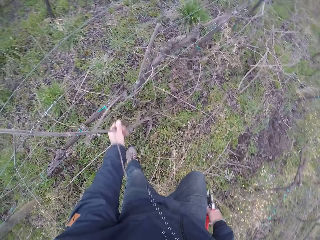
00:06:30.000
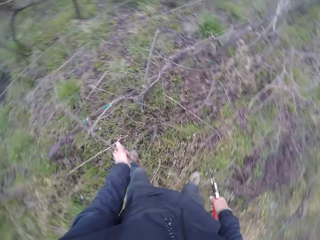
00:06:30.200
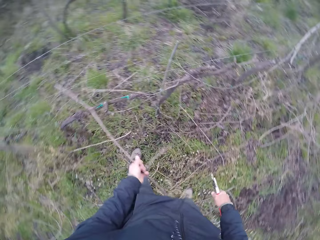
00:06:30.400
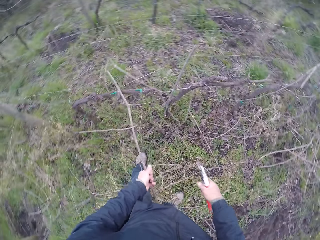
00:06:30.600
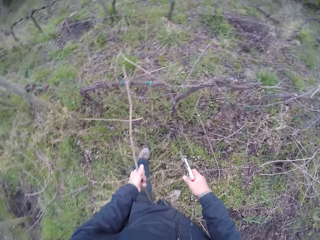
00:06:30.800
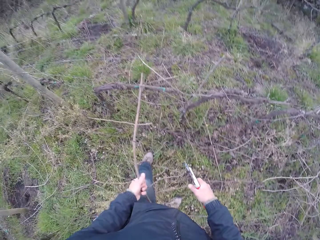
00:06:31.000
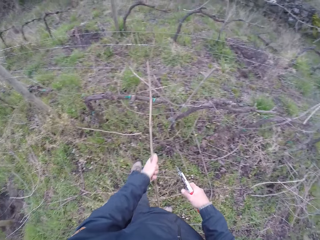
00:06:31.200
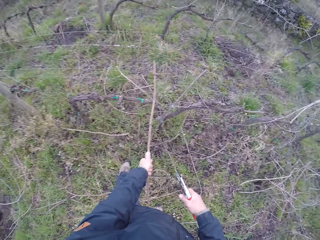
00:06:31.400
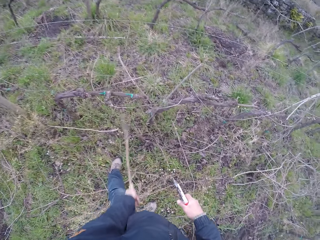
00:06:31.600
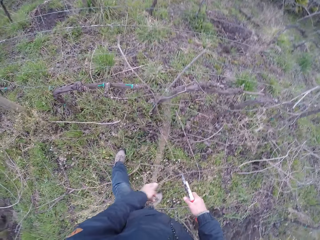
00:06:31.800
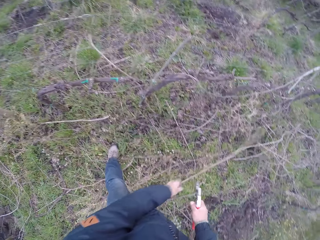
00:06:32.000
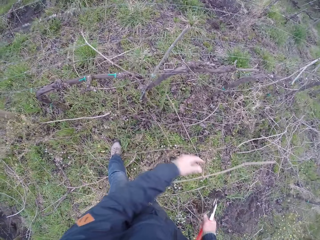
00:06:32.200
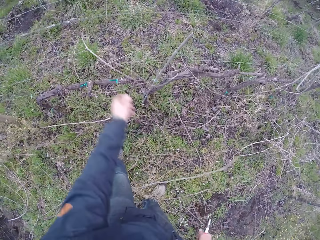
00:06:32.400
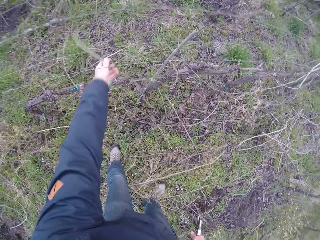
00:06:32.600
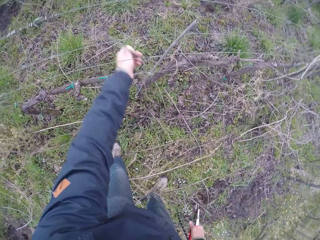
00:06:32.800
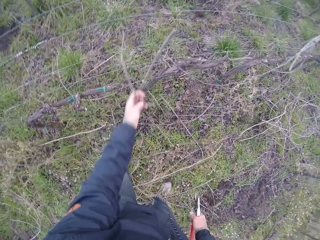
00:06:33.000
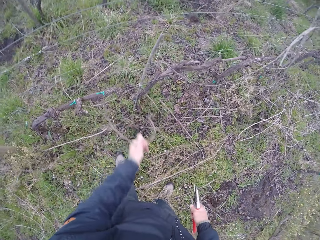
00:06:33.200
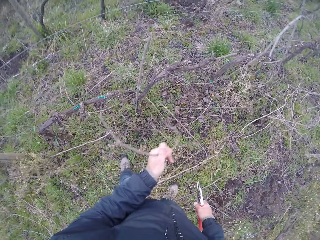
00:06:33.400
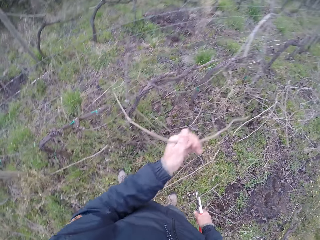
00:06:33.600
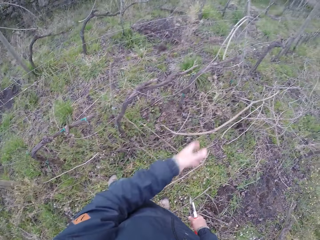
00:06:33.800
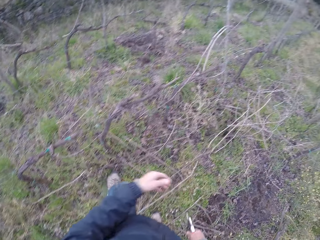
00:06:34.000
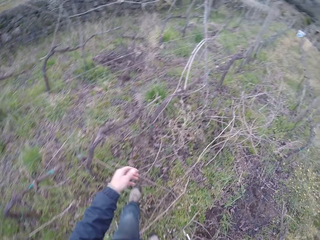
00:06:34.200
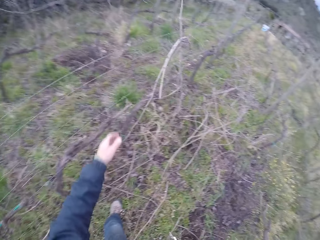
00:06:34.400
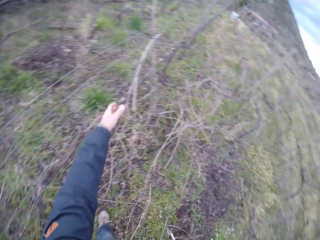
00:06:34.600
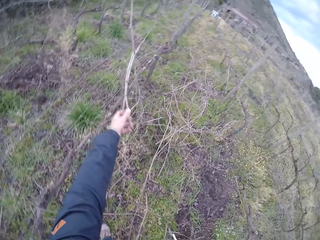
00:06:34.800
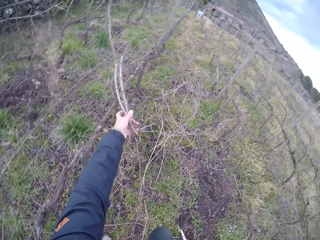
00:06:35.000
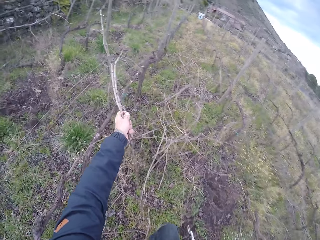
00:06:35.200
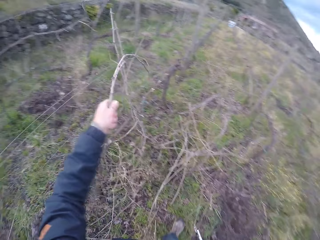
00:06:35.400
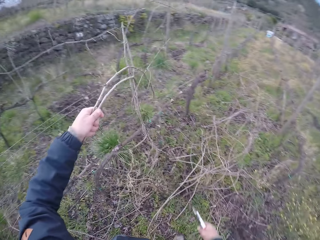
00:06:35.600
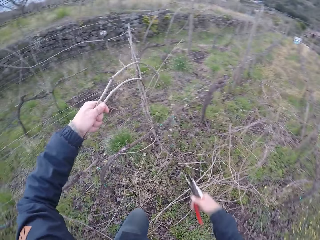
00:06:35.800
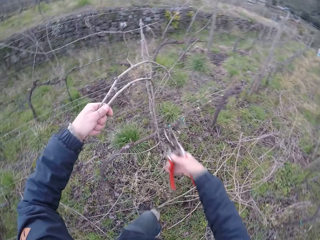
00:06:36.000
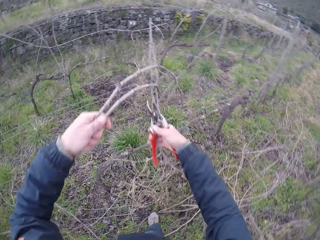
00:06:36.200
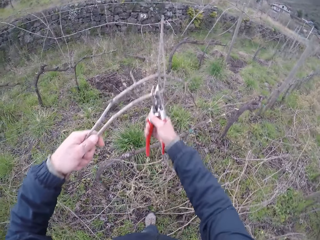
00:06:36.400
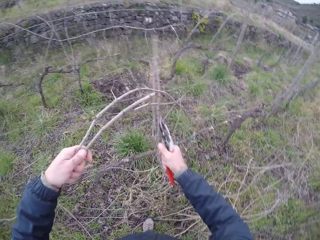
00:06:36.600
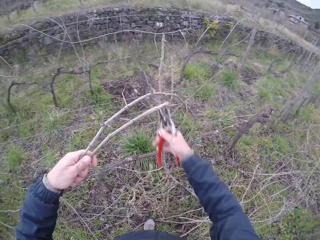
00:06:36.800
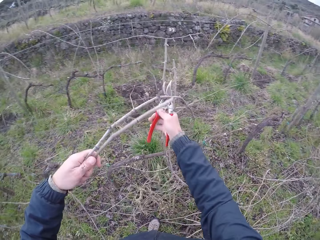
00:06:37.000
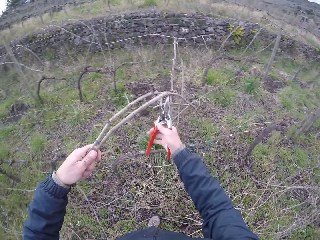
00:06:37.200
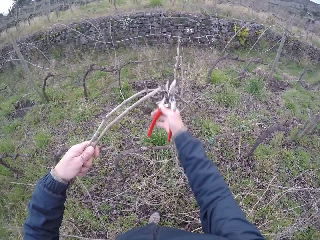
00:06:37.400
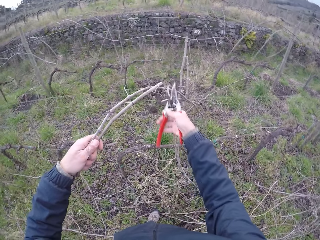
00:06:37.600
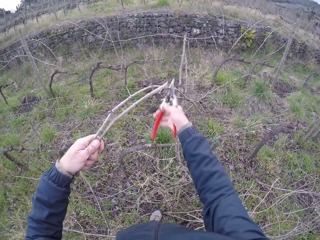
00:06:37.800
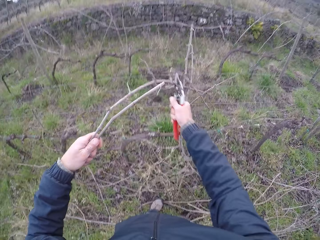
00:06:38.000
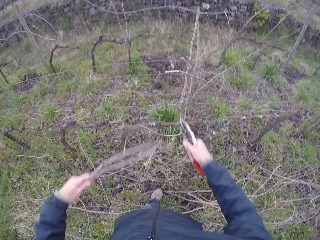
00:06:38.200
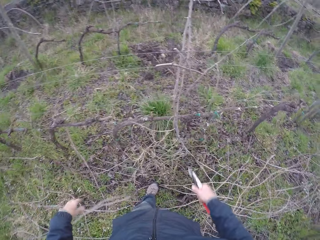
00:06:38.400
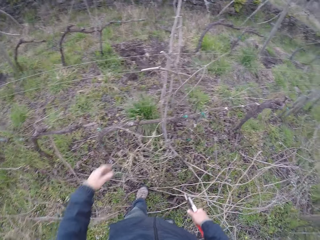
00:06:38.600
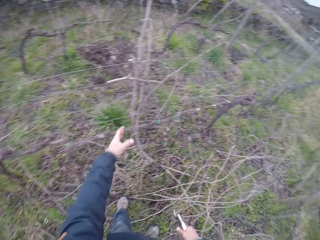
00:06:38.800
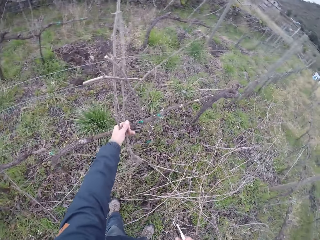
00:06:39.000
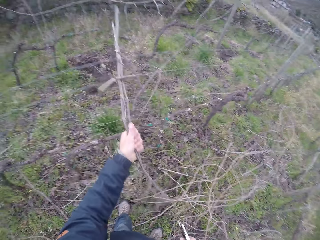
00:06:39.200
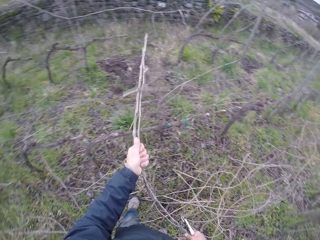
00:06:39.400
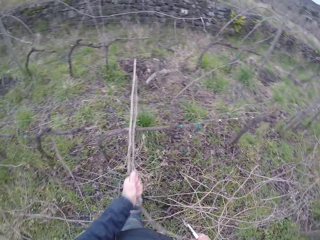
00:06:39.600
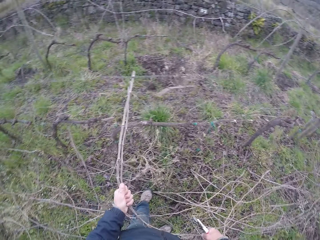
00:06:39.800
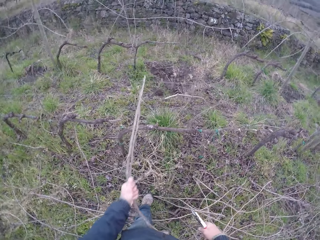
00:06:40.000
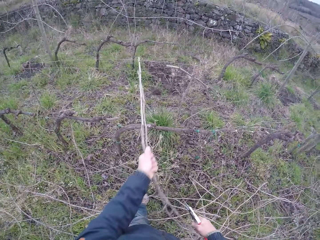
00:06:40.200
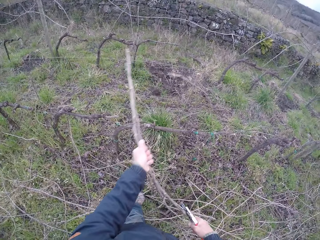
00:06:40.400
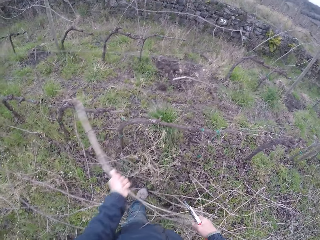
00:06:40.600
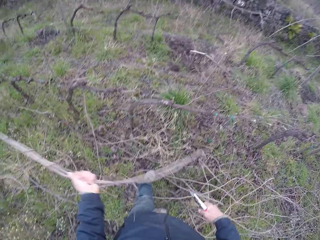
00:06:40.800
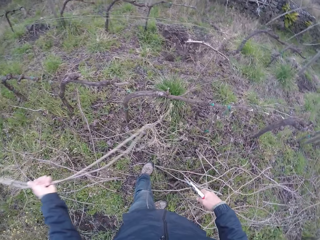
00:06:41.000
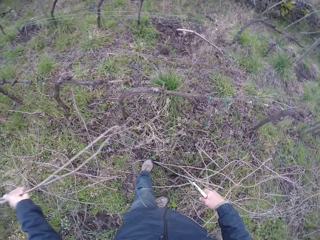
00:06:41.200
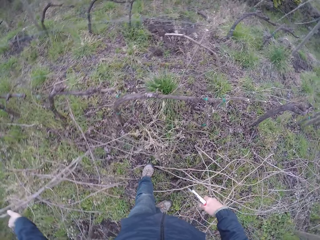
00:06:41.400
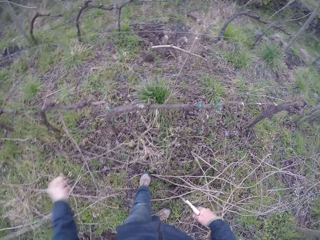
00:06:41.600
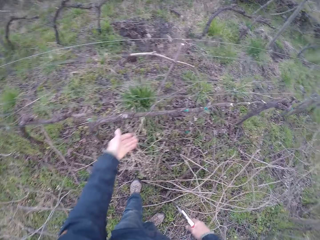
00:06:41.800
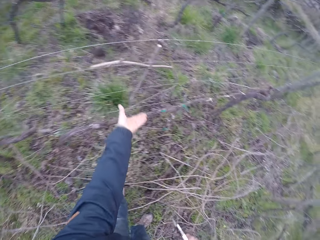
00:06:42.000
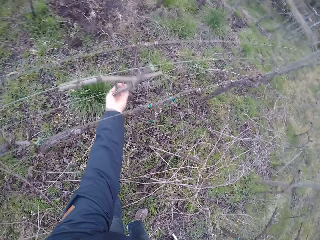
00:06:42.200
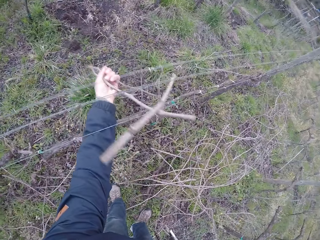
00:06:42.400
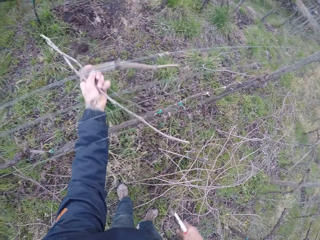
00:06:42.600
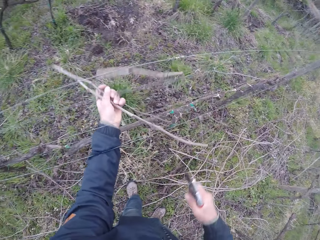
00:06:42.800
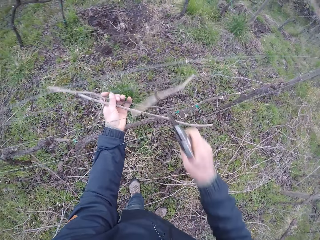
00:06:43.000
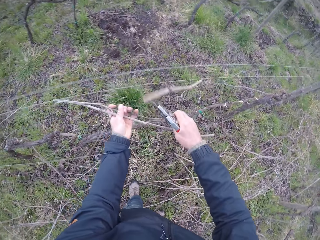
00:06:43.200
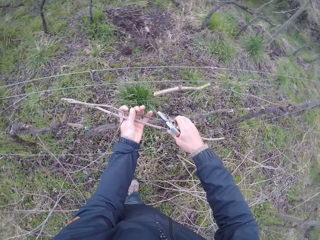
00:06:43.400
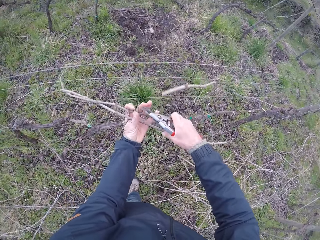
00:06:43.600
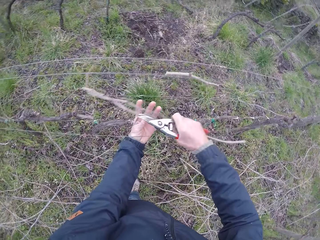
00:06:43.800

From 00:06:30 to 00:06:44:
The camera wearer picks the wood. He holds a twig with his left hand. He drops the twig on the floor with his left hand. He holds the twig with his left hand. He drops the twig on the floor with his left hand. He holds some twigs with his left hand. He picks the wood. He cuts the bunch of twigs with the pair of secateurs with his right hand. He drops the bunch of twigs on the floor with his left hand. He picks the wood. He holds the twigs with his left hand. He drops the bunch of twigs on the floor with his left hand. He picks the wood. He holds a twig with his left hand.

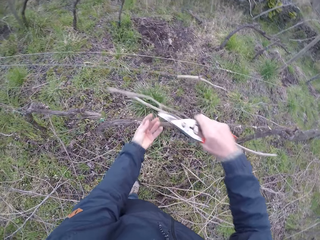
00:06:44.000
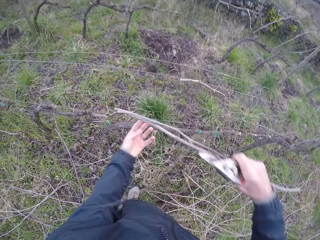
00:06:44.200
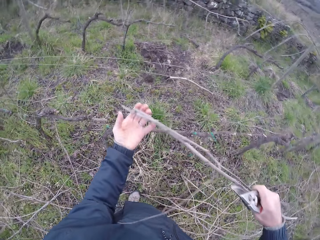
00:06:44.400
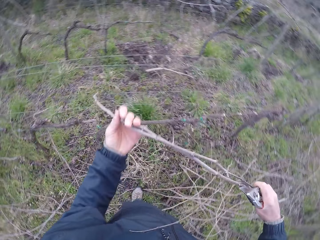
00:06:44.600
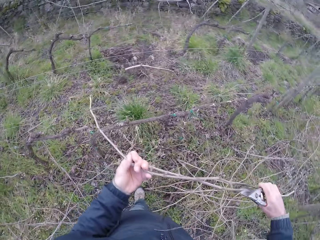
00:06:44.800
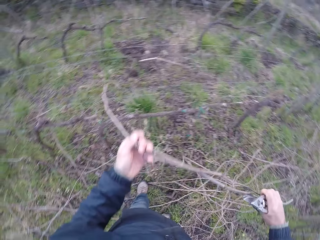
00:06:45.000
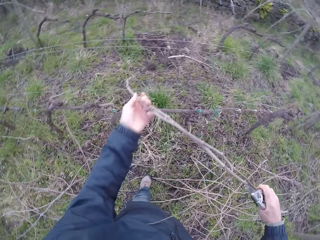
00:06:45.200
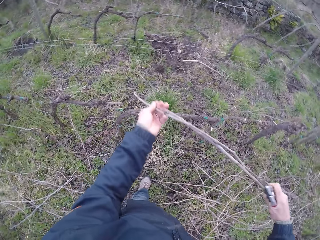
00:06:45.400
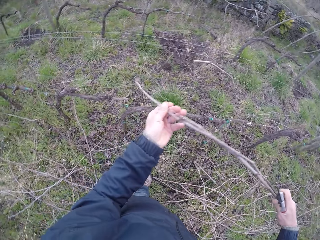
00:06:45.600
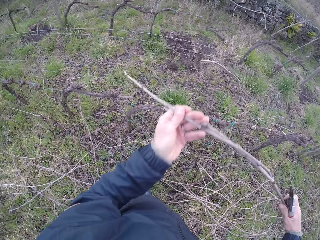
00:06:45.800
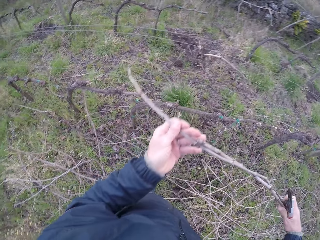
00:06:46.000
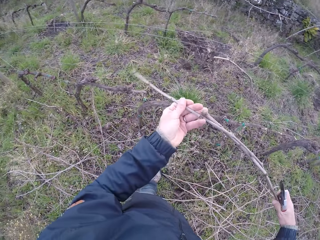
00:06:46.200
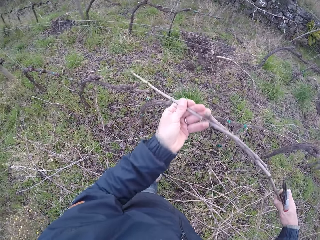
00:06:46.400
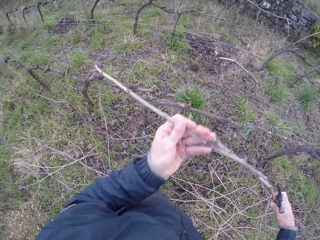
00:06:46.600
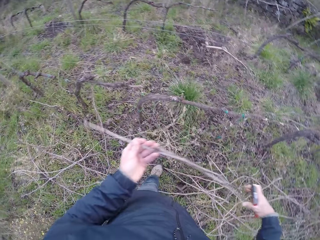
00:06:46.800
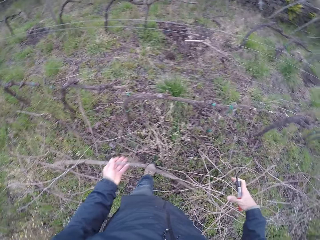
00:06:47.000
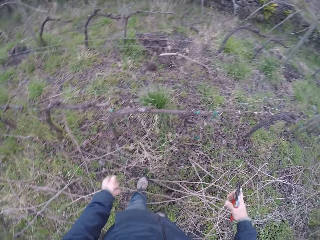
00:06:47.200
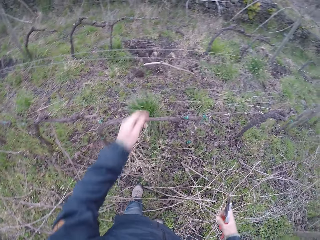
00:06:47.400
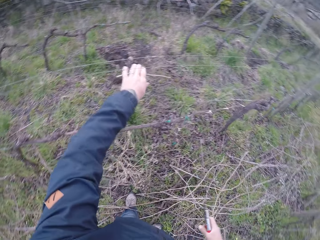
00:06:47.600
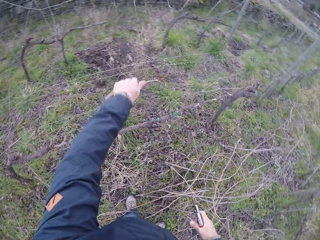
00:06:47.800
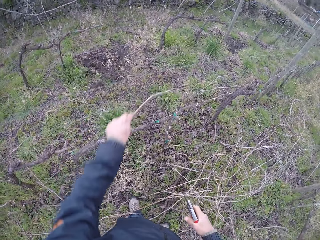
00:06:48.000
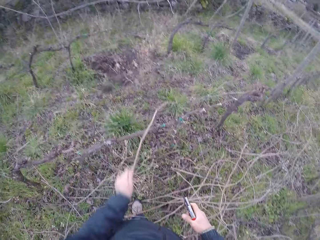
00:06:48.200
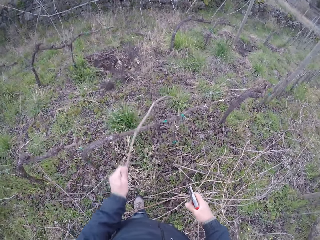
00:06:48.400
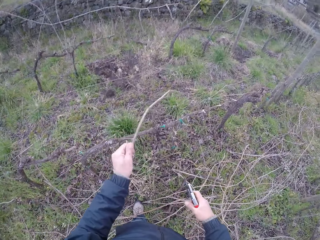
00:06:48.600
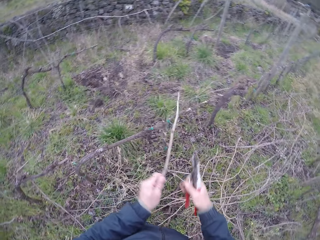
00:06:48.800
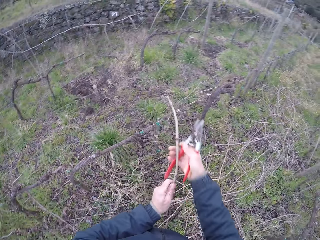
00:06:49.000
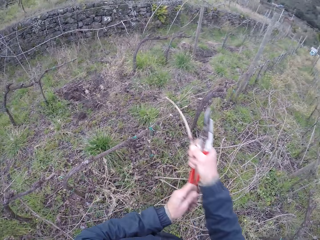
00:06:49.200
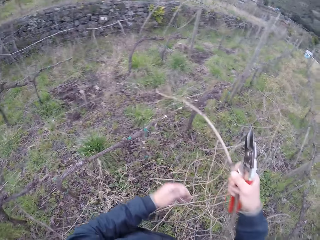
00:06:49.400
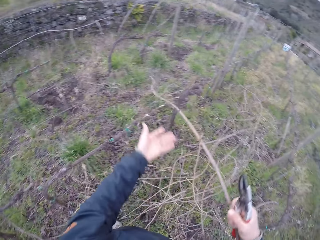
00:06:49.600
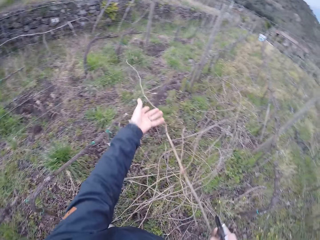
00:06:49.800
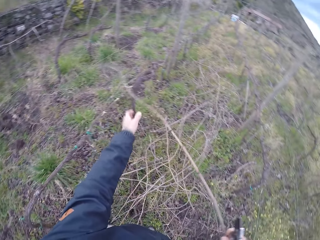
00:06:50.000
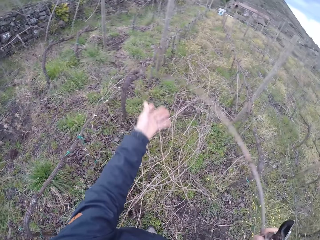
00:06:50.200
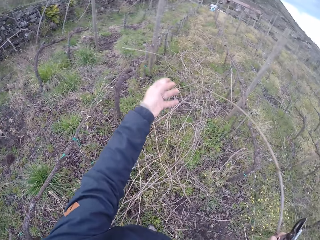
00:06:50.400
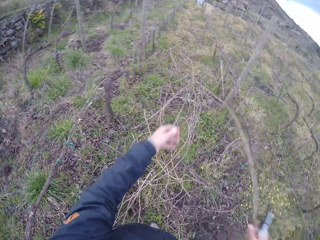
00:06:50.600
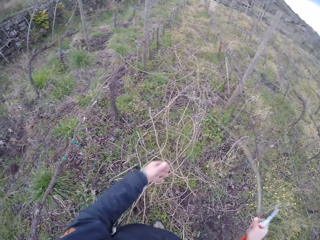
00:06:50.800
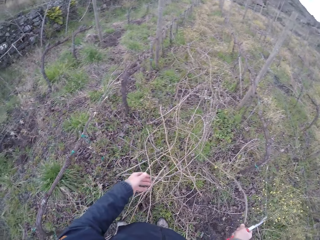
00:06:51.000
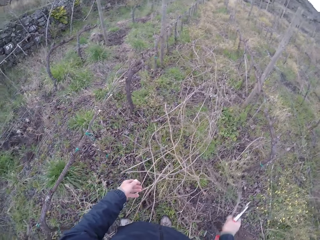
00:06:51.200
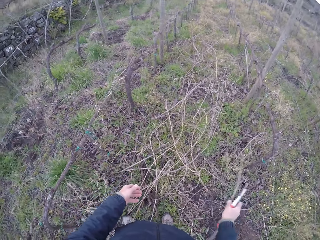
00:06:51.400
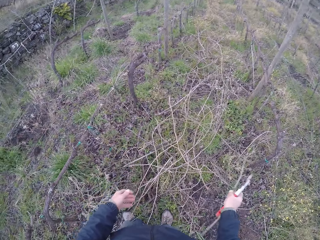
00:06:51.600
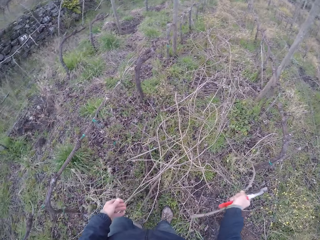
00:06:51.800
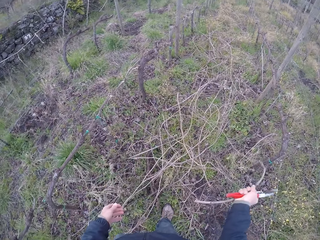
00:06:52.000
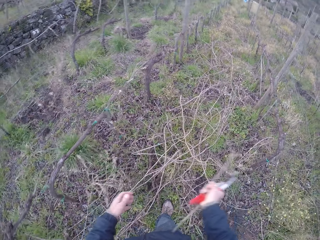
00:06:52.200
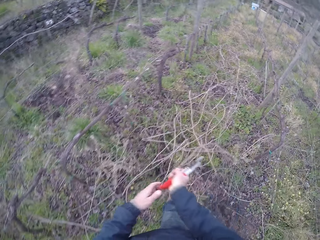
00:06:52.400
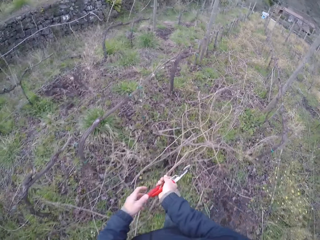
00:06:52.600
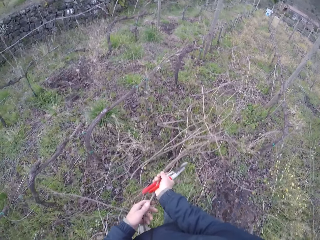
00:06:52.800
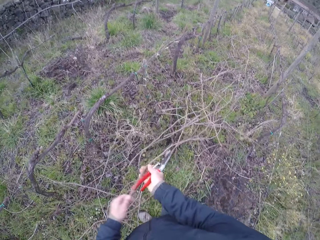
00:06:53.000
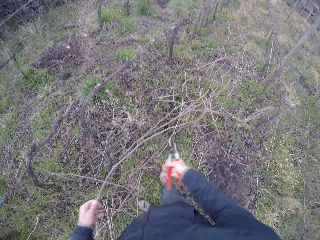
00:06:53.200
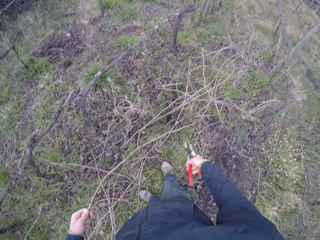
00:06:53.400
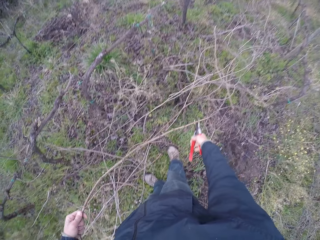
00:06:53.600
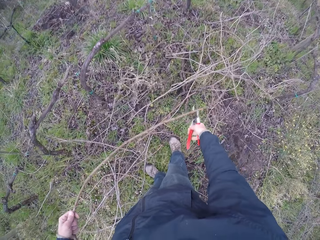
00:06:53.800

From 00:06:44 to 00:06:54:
The camera wearer holds the twig with his right hand. He removes the twig from the barbed wire with both hands. He drops the twig on the floor with his left hand. He holds the twig with his left hand. He picks the wood. He removes the twig from the barbed wire with both hands. He holds the twig with his right hand. He drops the wood. He passes the twig from his left hand to his right hand.
